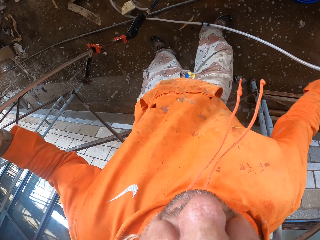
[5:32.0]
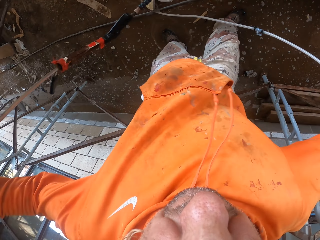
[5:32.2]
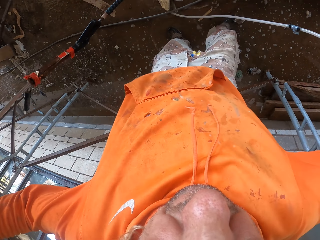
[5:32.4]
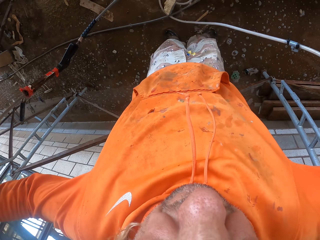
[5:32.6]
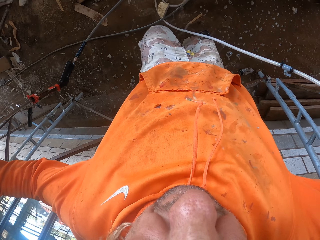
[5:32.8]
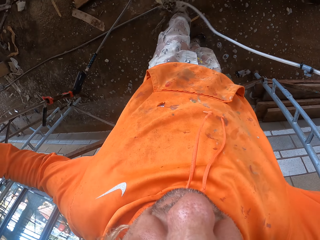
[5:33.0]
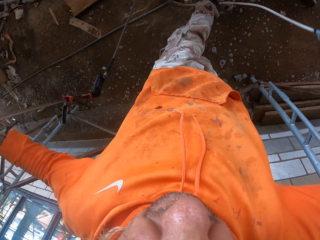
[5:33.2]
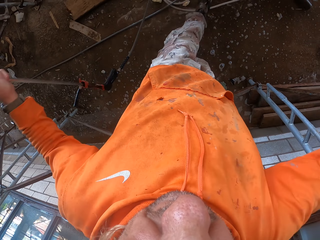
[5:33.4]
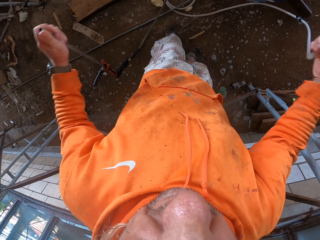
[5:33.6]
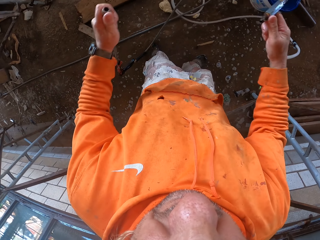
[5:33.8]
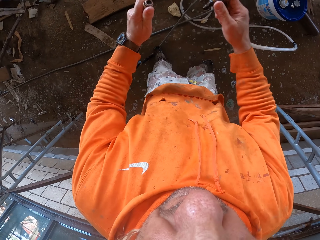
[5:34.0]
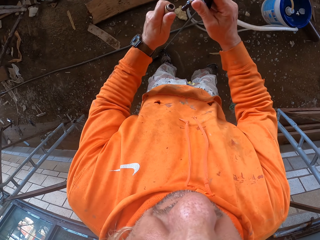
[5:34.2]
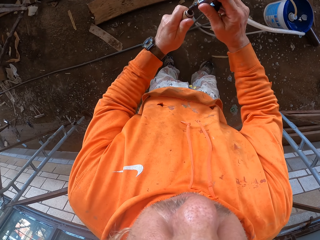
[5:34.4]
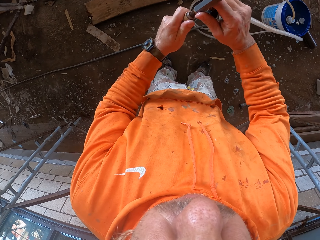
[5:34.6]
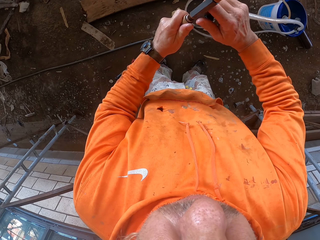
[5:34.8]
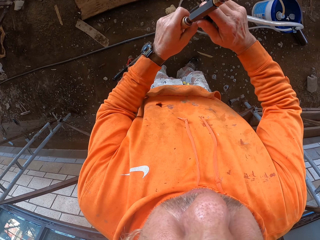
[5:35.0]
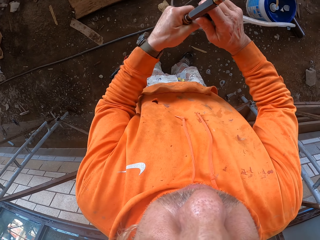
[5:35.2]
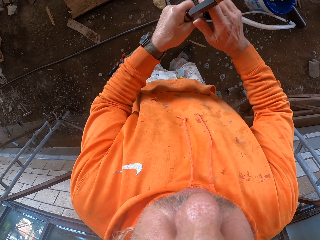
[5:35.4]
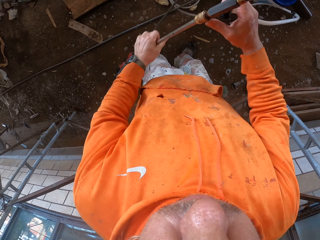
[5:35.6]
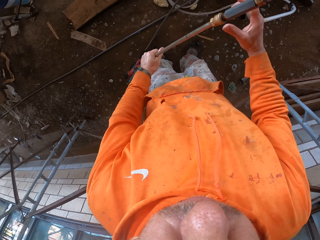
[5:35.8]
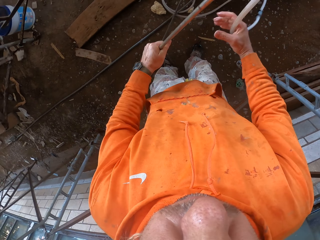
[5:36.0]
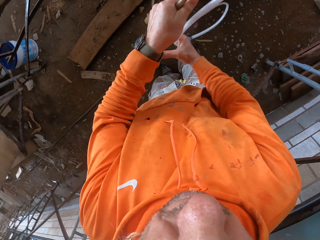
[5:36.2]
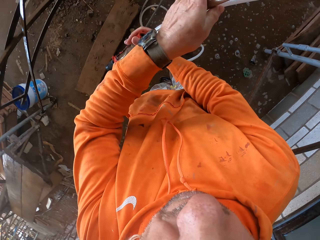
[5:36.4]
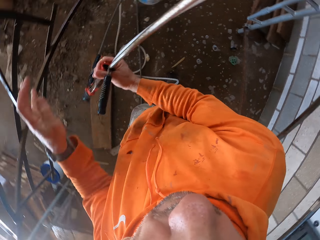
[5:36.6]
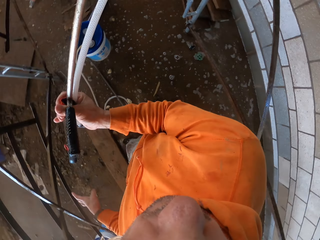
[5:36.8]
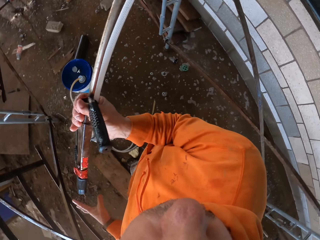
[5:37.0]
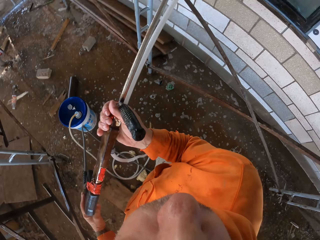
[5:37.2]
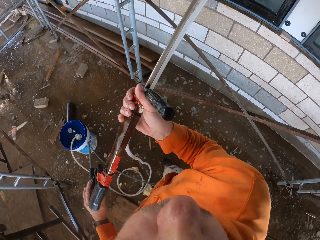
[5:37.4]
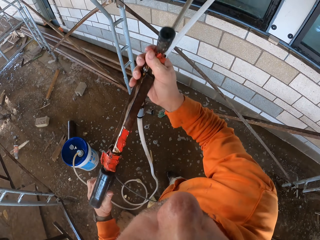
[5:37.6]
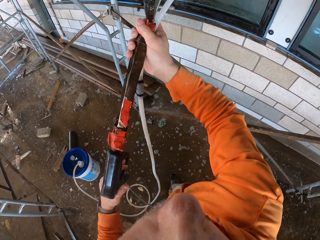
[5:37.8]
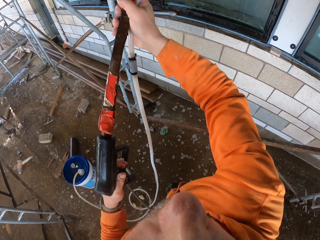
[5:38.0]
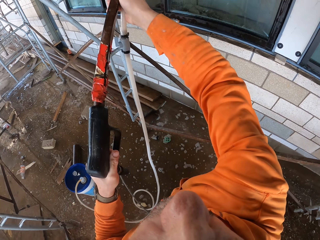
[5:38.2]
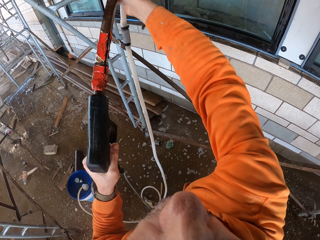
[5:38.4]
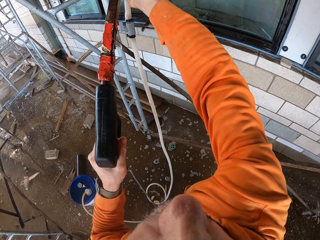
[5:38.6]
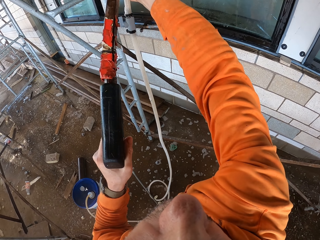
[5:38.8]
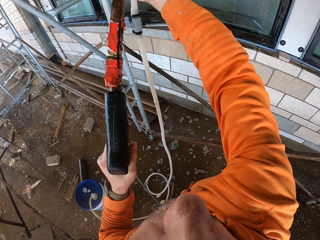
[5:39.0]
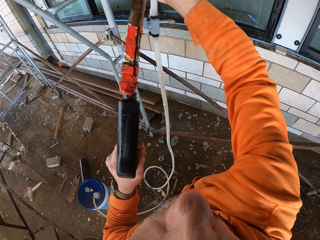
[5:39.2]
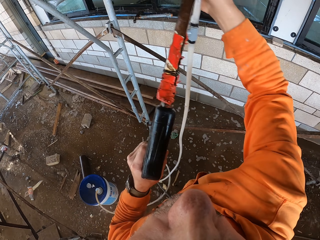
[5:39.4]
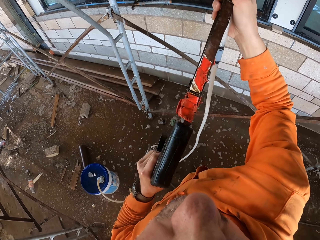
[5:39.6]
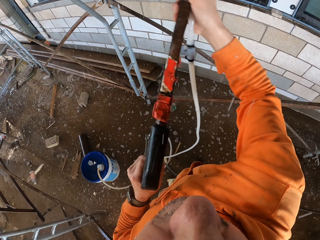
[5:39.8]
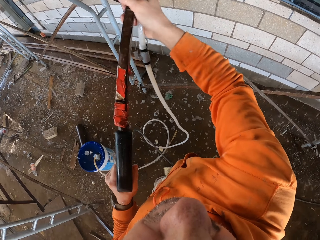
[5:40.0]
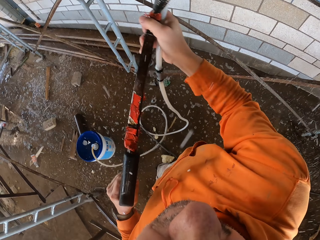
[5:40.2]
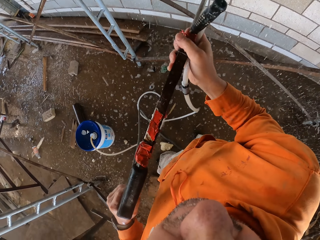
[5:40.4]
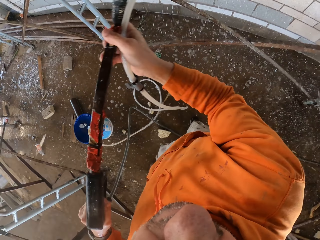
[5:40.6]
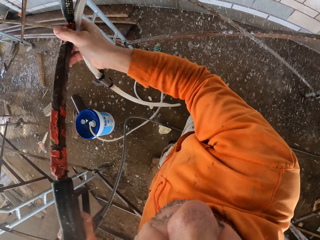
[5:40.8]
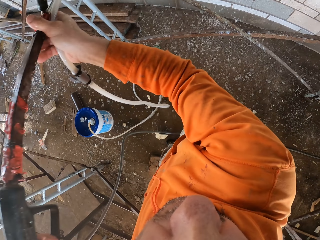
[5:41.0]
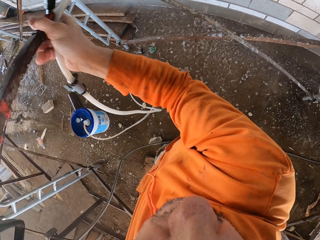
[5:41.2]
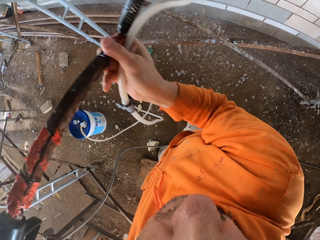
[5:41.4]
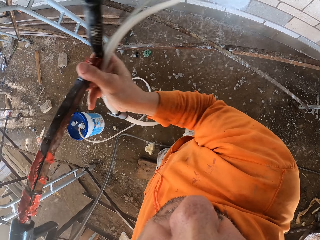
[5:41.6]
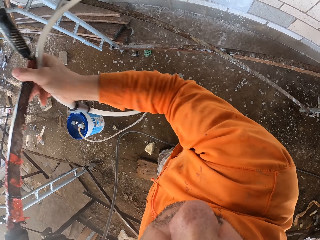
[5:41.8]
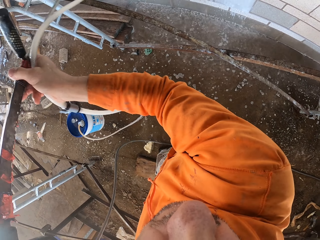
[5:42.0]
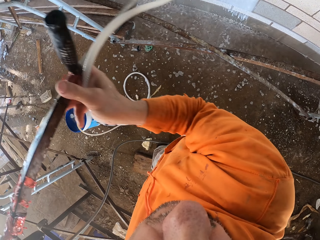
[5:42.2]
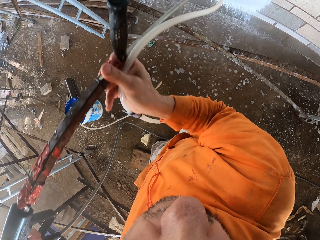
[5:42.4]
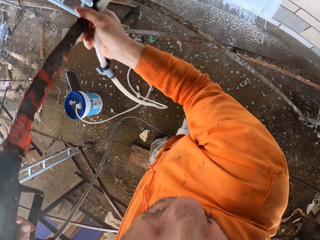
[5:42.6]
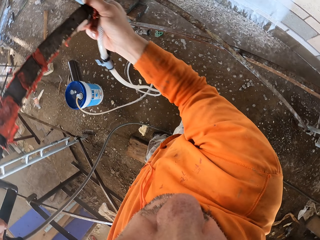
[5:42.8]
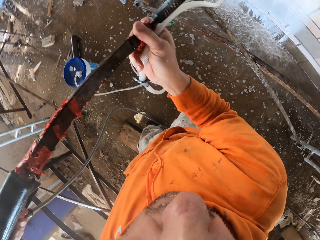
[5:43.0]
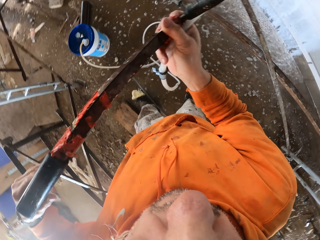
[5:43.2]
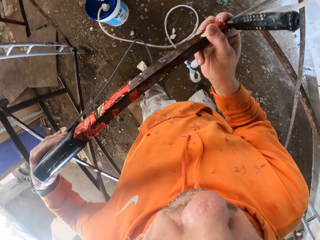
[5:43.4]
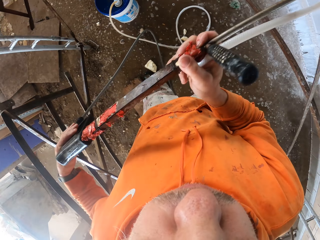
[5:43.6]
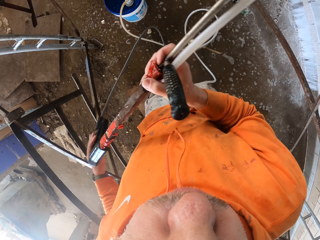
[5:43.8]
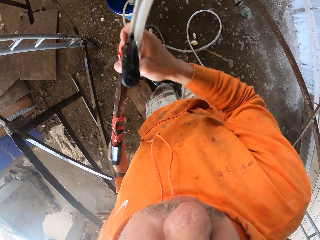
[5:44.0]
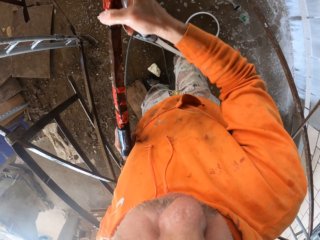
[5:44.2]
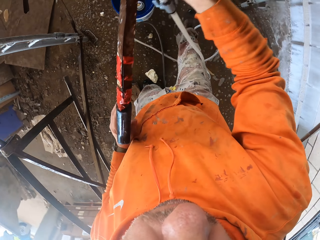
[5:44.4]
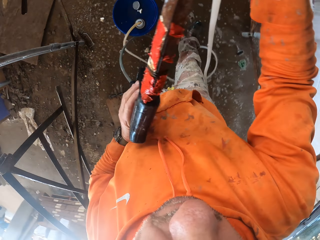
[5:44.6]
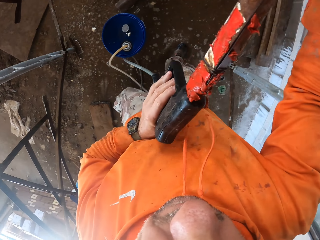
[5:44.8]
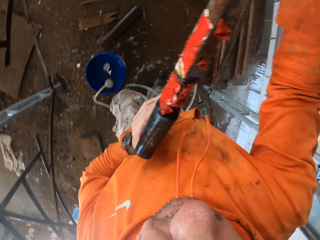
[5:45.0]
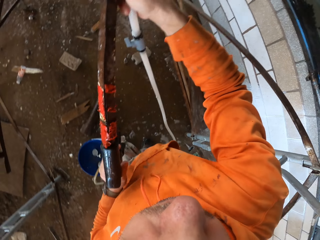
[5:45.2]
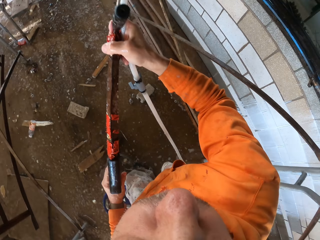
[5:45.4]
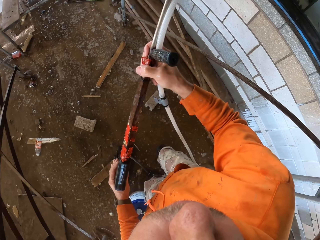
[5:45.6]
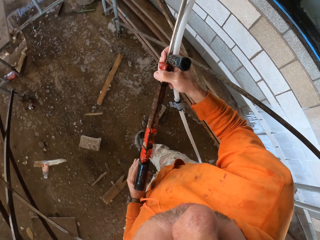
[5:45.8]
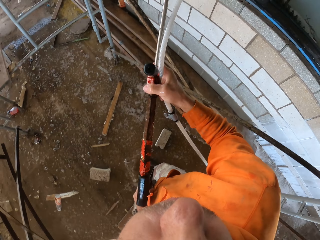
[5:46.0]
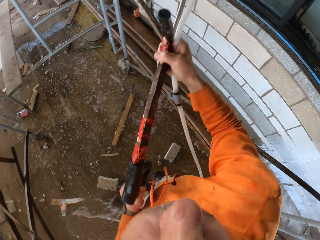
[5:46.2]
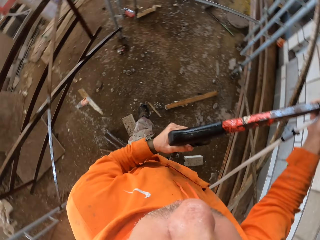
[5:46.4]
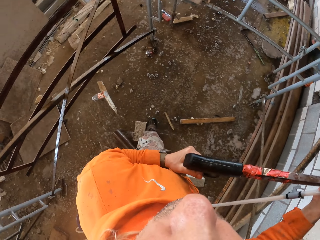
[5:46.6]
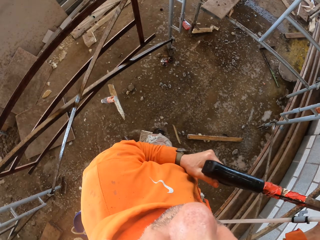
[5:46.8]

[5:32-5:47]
The camera wearer moves a pipe using the left leg. They insert a pipe in the peak of a pipe. They spray the window. They spray the wall.

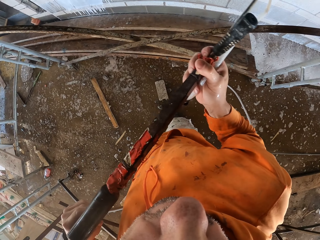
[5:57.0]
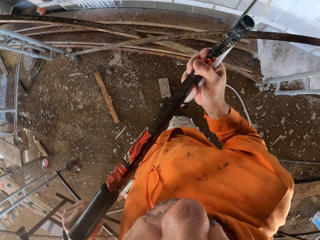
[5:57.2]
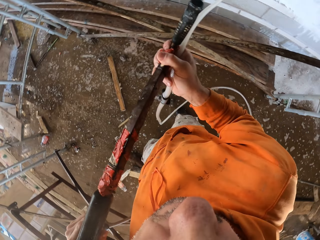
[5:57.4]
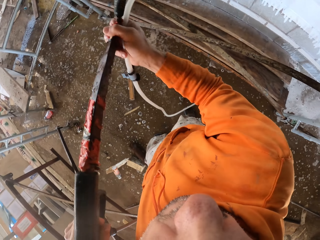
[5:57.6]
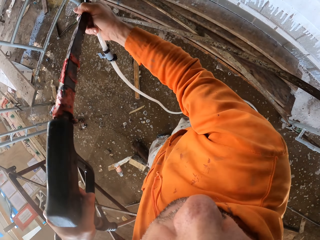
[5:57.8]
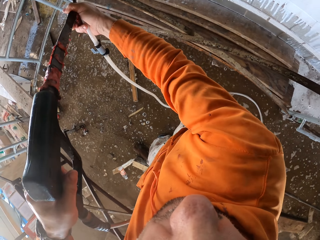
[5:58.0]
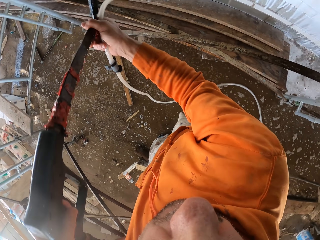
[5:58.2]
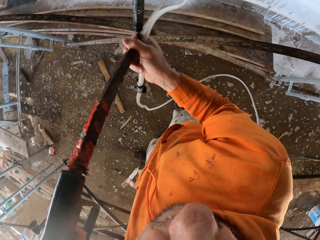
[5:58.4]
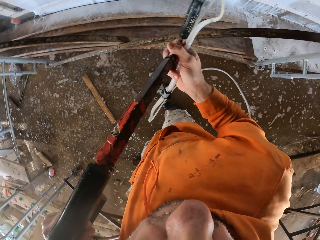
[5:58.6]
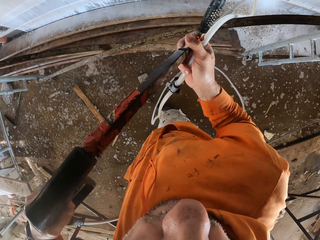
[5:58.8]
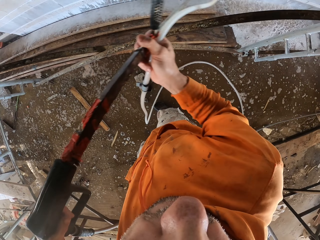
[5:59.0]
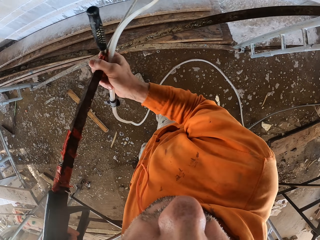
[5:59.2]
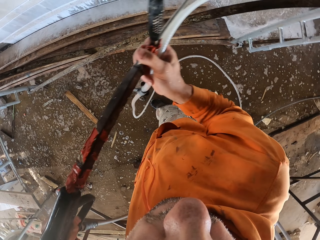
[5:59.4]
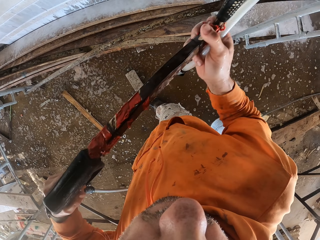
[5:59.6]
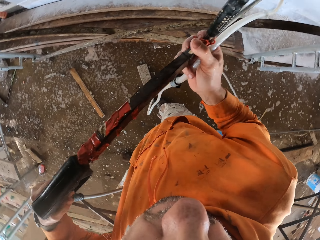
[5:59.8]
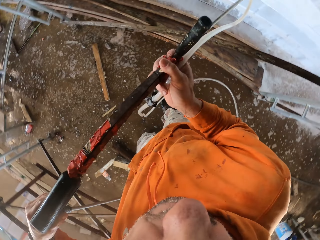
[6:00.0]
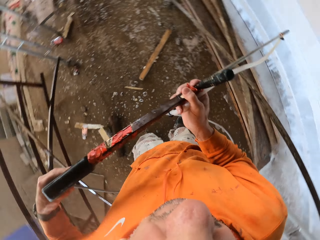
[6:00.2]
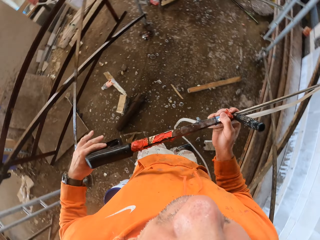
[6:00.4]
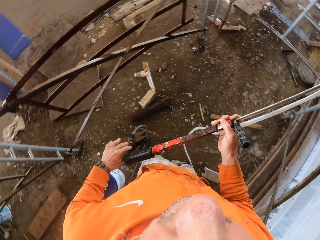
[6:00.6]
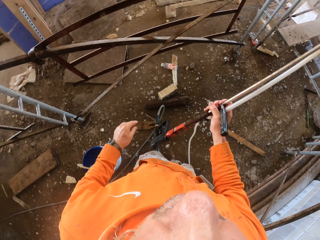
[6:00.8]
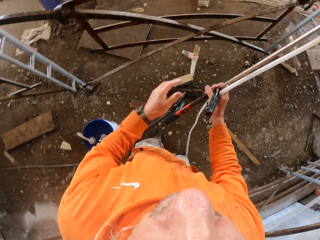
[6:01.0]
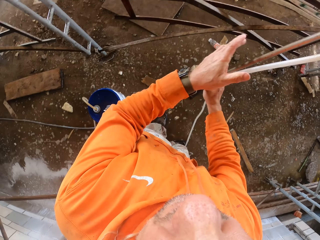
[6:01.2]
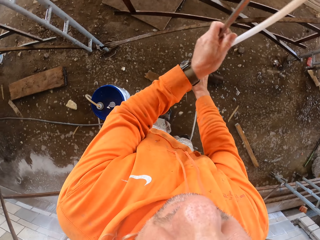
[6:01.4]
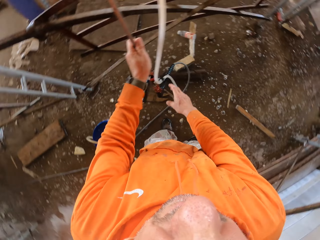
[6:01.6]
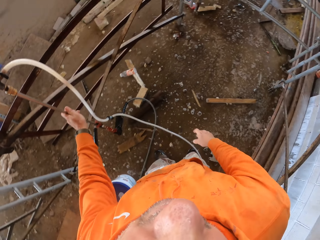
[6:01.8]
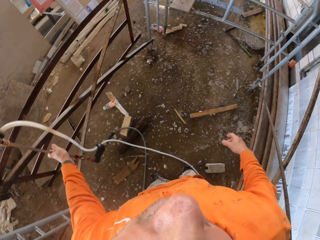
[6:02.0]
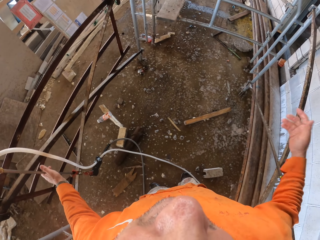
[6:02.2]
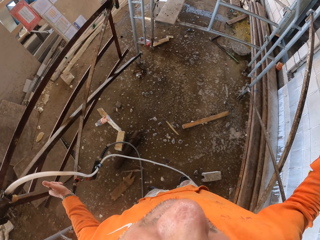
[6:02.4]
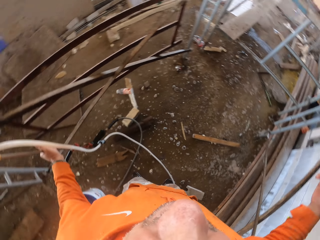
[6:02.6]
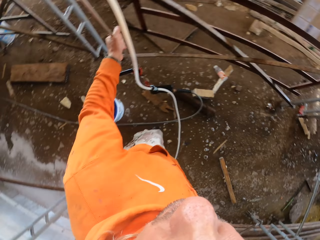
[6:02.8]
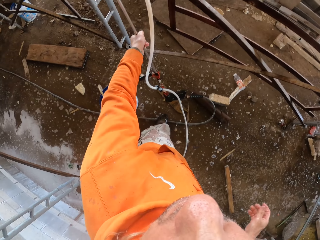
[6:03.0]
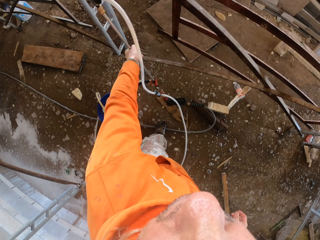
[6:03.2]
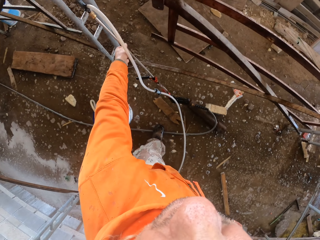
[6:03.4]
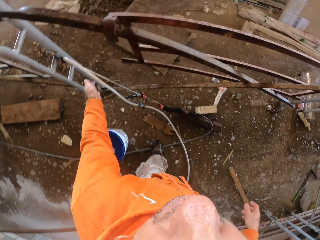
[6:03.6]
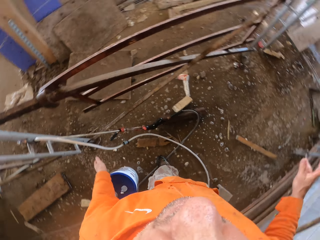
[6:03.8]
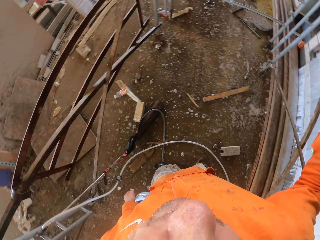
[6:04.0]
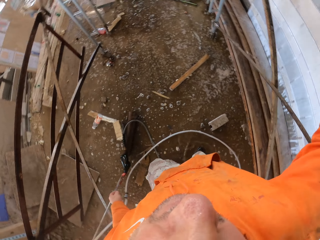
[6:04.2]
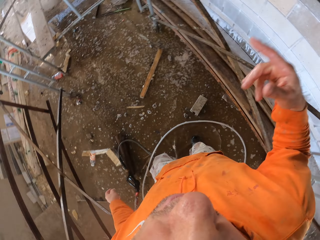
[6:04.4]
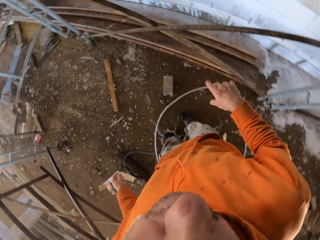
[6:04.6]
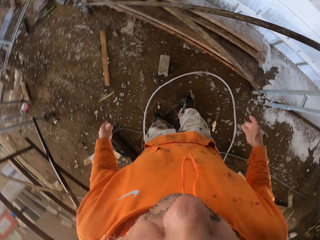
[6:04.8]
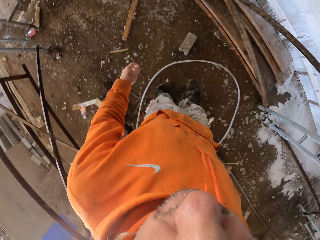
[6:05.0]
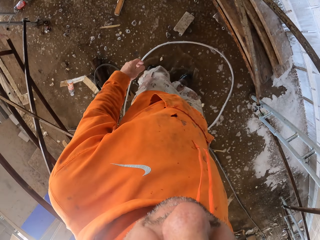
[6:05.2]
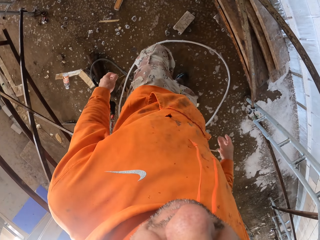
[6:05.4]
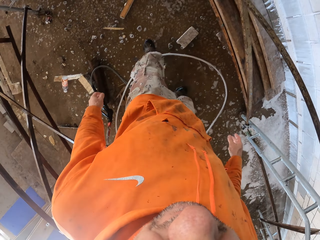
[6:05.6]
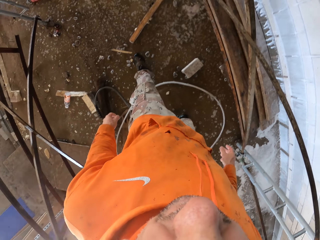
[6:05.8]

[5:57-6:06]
The camera wearer puts a pipe on the ladder.
